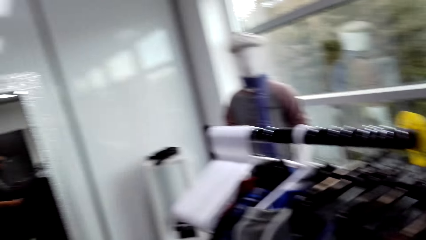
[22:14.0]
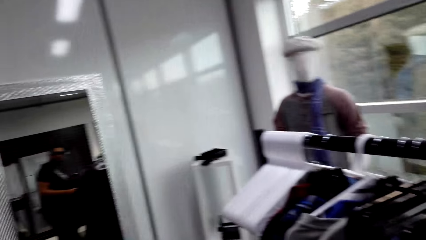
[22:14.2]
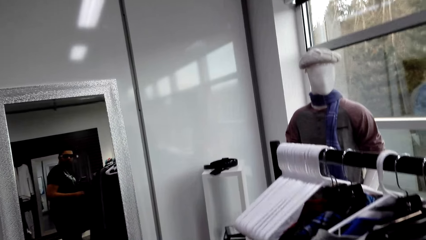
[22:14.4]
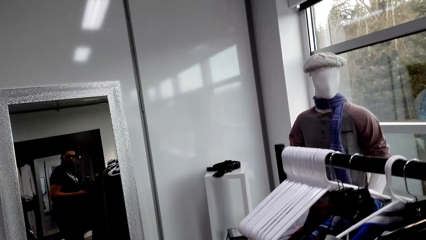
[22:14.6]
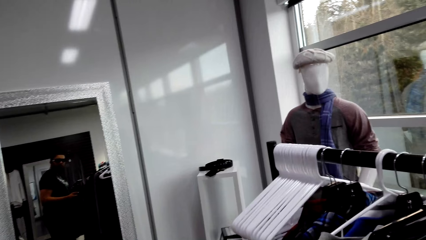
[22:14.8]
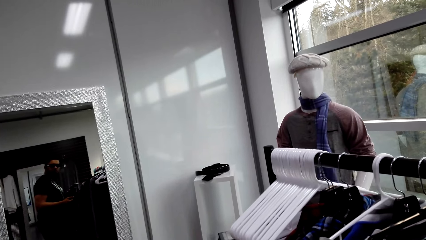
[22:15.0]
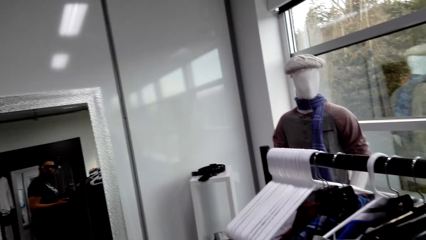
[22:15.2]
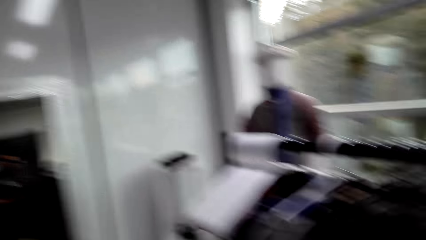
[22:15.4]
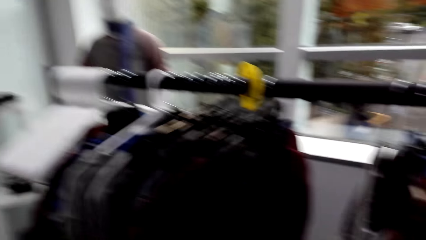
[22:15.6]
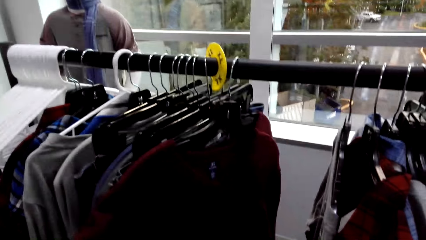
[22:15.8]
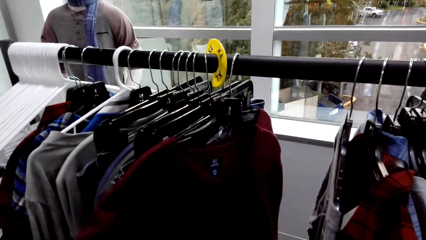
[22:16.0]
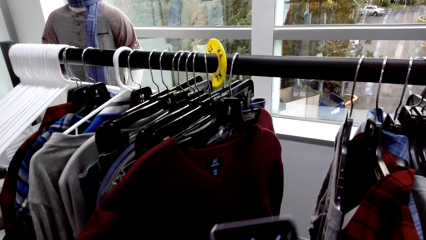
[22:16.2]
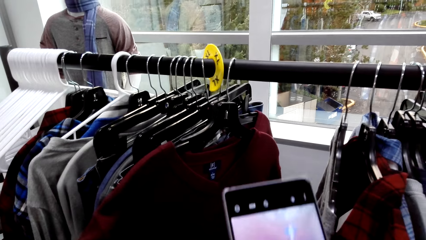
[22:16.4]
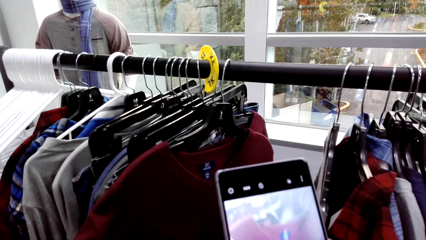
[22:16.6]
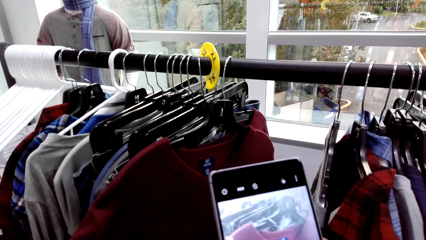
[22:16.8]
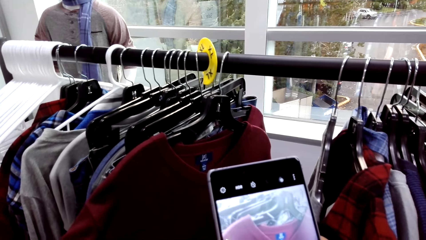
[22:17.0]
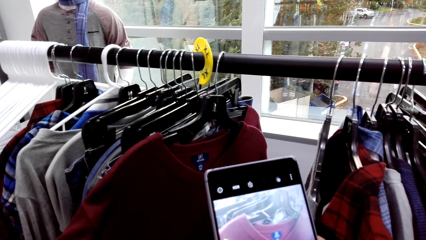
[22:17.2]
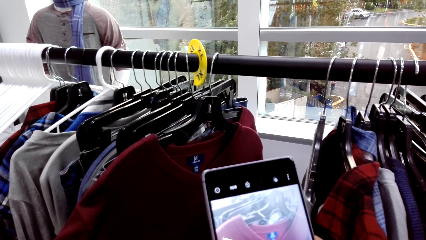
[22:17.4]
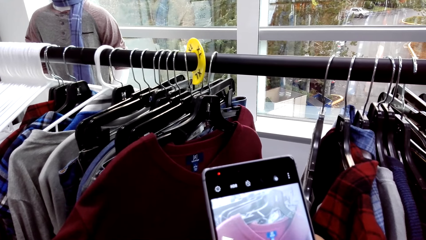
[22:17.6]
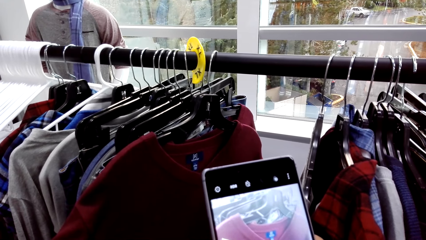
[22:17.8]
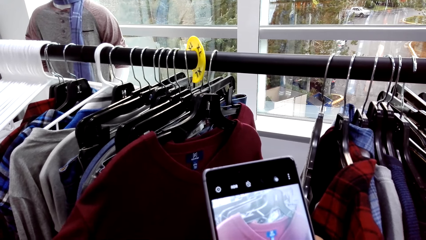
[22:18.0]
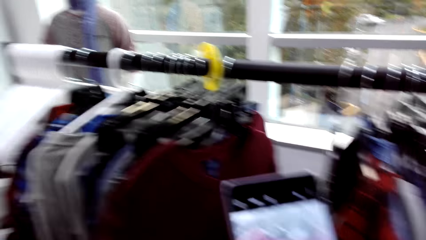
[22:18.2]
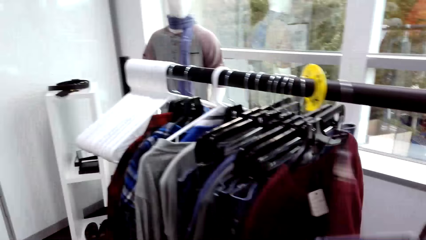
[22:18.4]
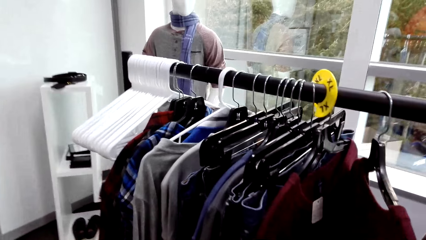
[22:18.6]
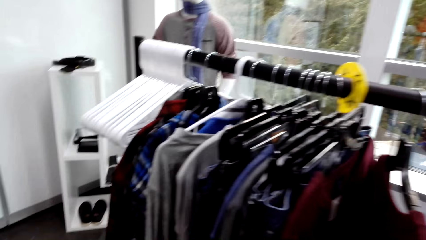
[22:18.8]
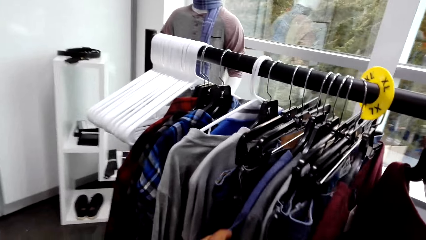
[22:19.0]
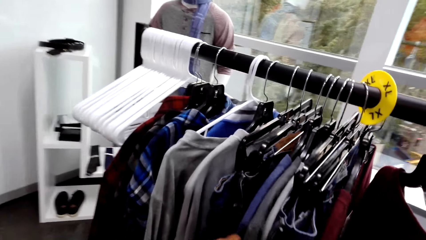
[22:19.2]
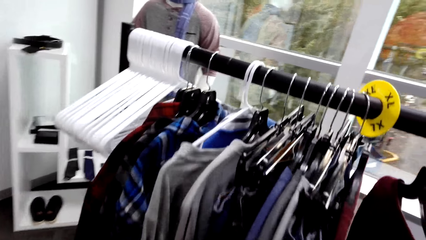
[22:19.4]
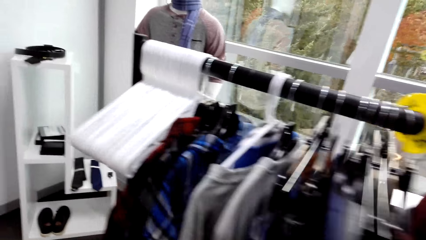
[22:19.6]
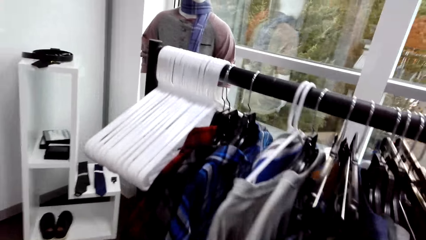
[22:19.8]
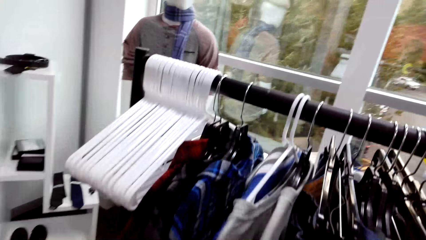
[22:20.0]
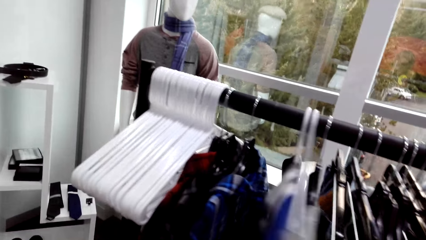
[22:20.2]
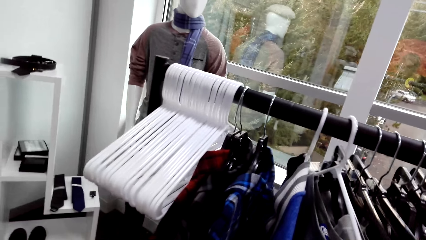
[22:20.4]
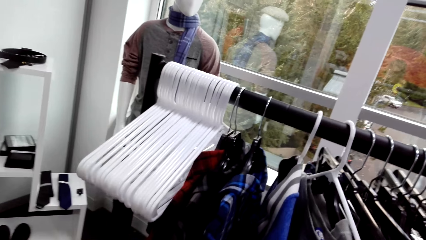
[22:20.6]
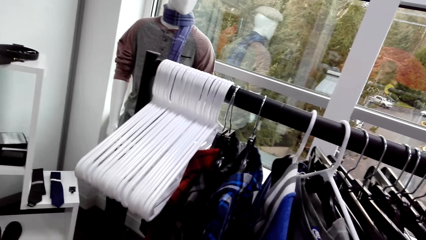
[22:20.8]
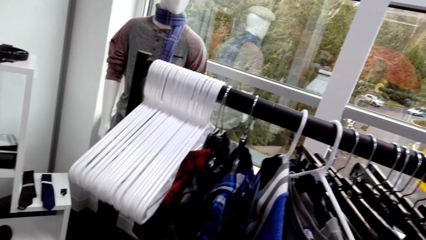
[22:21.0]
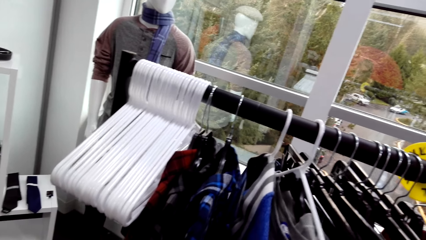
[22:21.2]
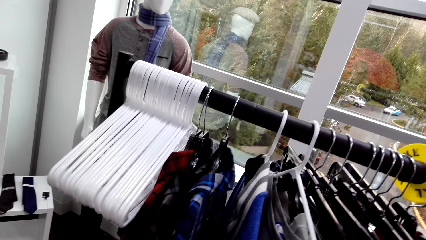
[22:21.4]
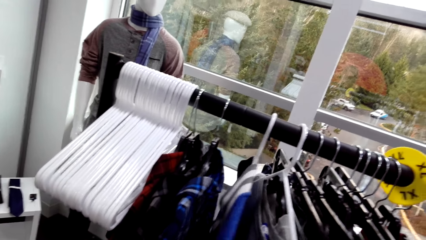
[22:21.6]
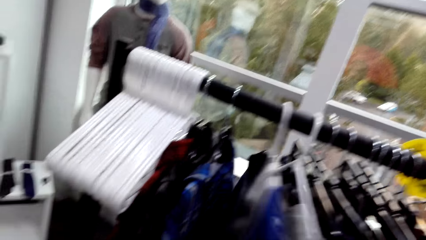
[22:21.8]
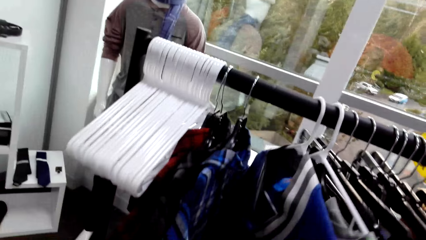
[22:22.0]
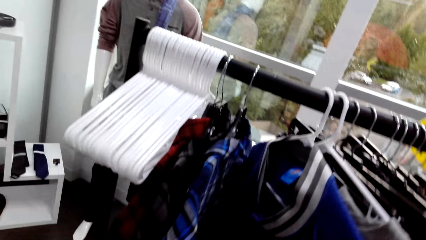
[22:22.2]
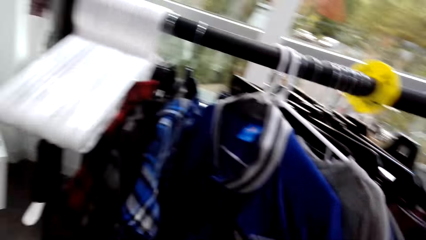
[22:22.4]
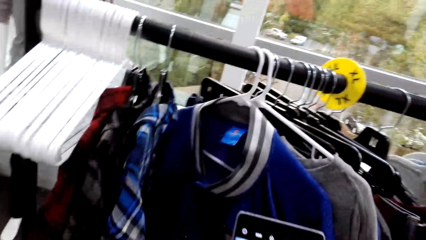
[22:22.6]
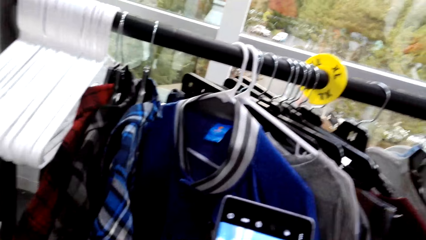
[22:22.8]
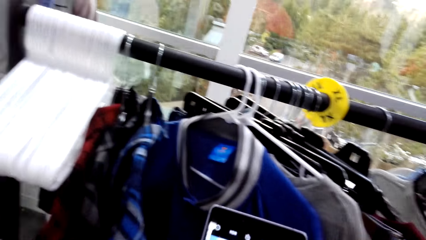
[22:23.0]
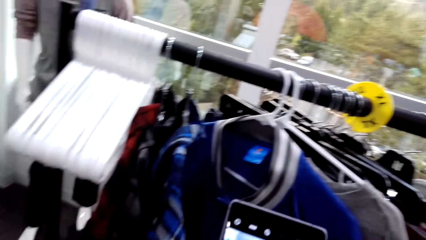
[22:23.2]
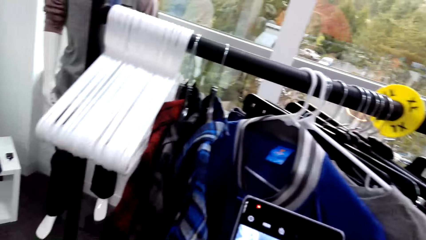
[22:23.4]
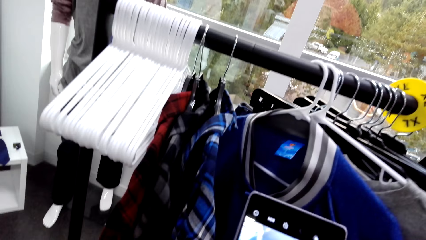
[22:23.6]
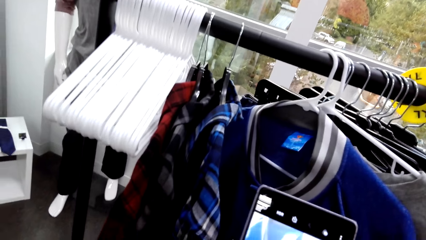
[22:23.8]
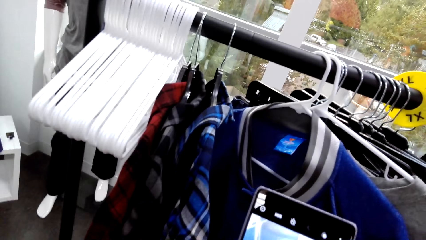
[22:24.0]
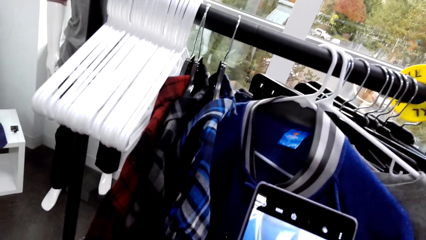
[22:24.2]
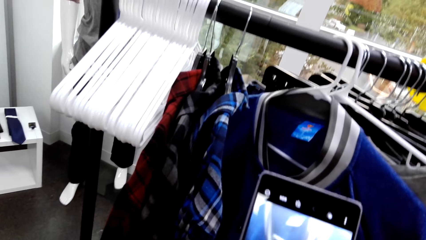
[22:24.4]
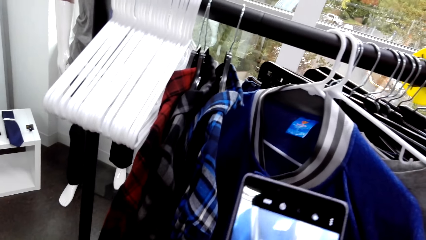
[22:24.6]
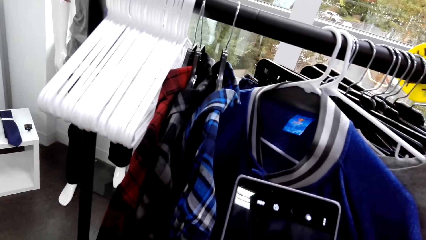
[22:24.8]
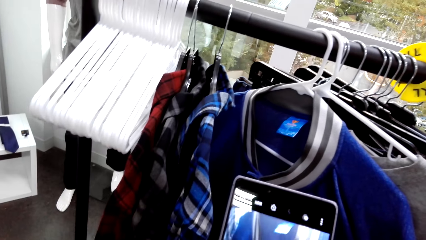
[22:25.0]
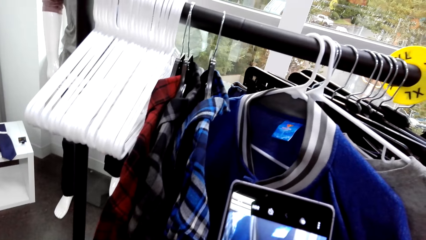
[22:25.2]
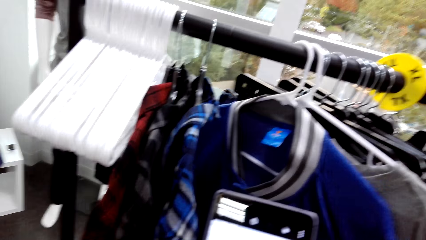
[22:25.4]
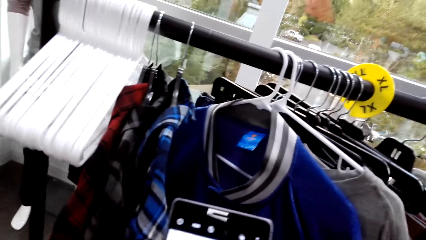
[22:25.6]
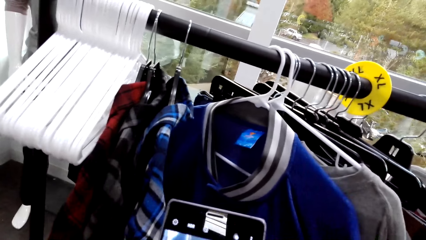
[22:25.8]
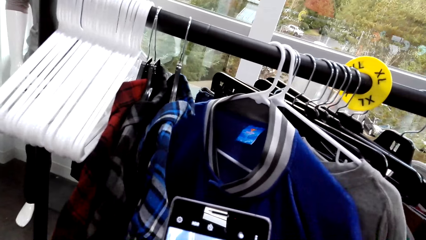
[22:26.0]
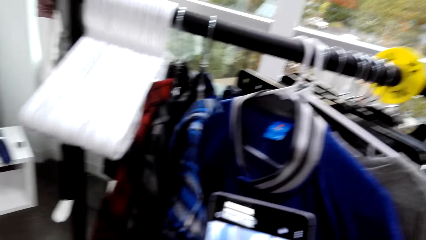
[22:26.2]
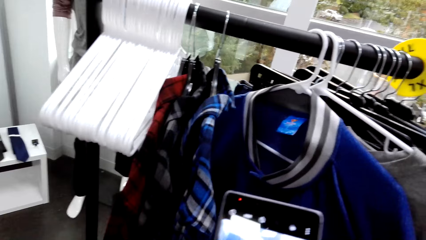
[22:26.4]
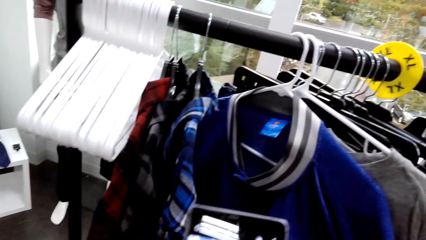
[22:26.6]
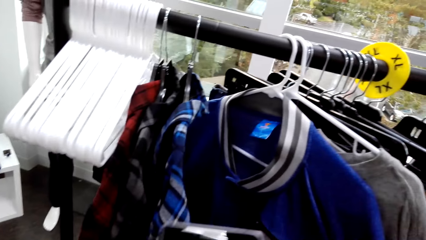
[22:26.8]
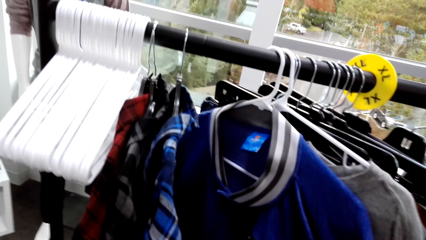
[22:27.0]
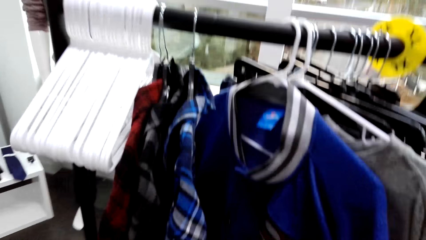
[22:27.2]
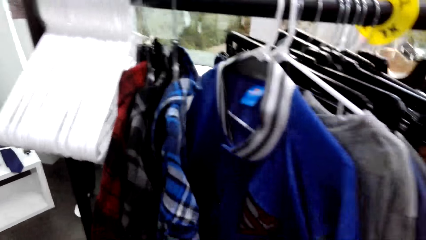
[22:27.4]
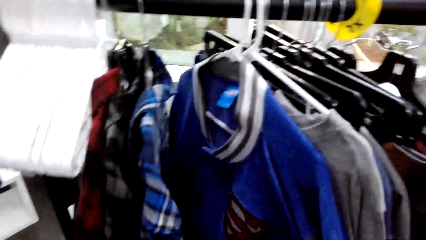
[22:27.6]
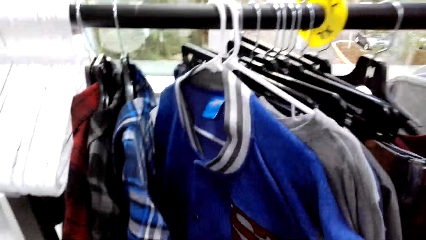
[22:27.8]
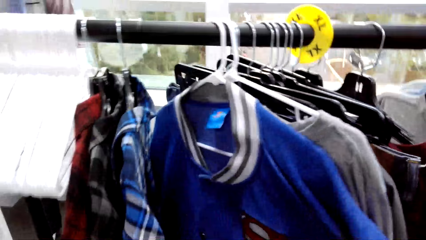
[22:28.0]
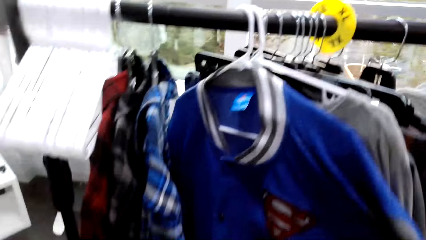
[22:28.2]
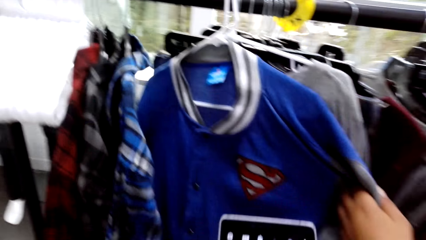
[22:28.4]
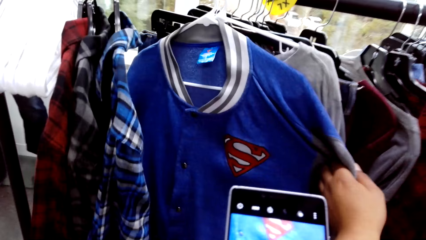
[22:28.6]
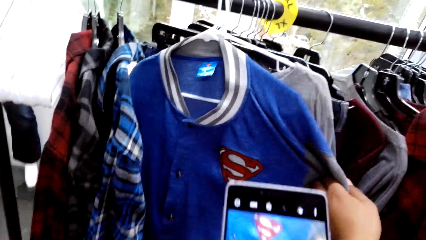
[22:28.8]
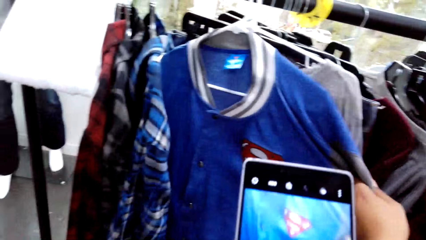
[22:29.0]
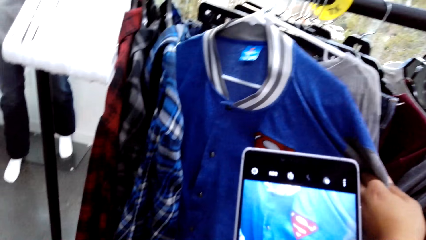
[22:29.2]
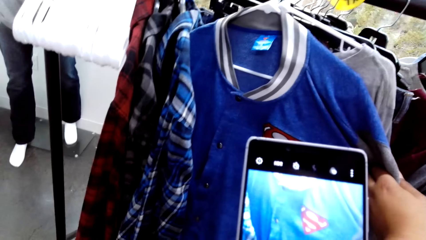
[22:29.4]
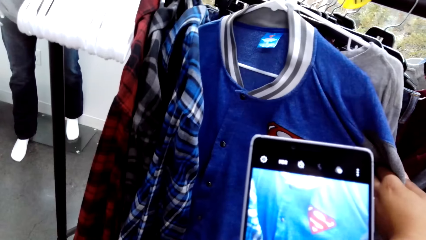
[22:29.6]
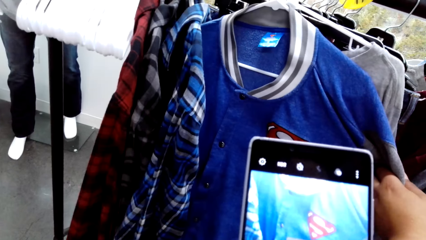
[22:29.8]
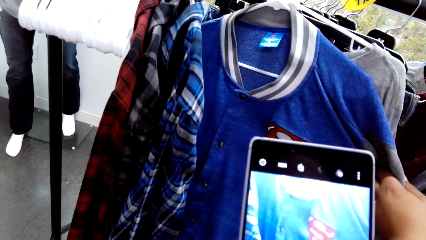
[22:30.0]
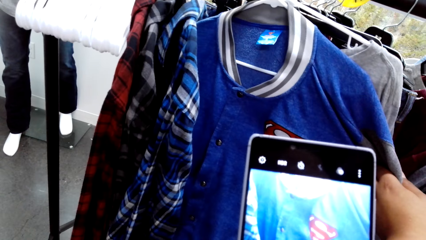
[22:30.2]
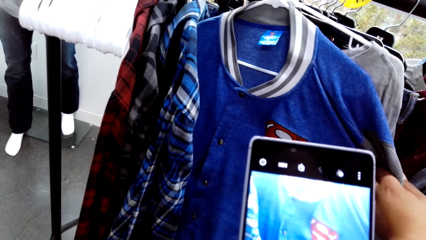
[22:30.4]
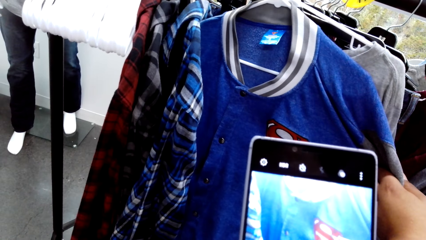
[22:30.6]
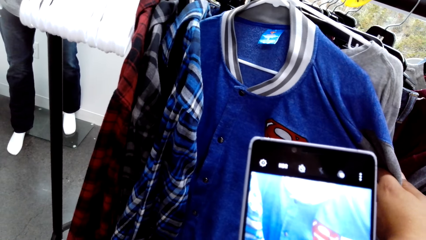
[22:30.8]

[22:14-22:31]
The camera wearer looks around. They capture a picture with a phone. They move clothes on the cloth line. They walk in the boutique. They hold a jacket. They capture a picture with the phone. They hold the jacket.
